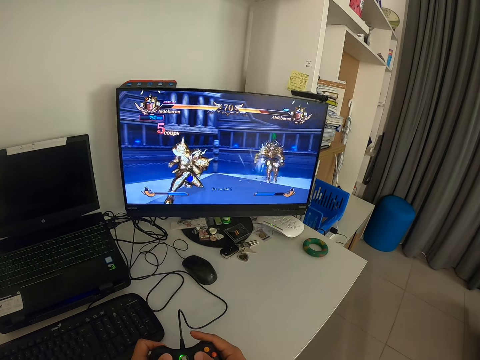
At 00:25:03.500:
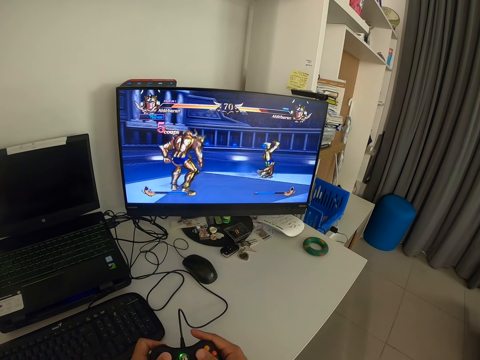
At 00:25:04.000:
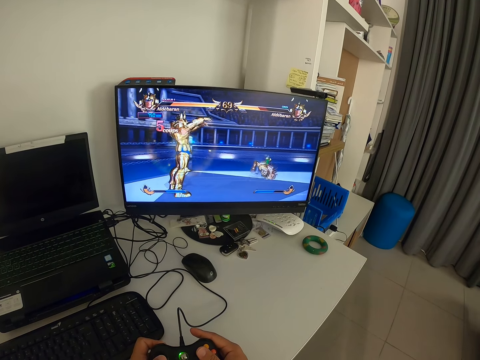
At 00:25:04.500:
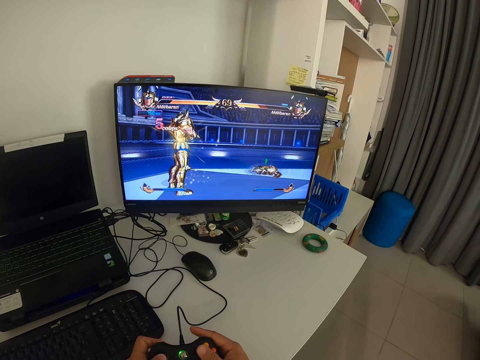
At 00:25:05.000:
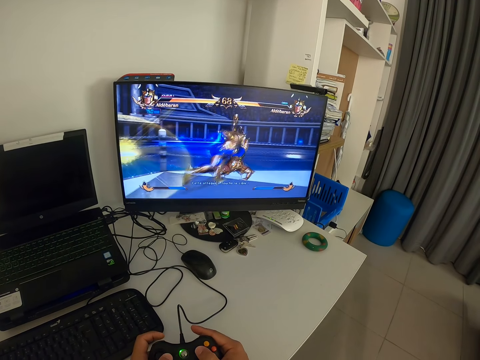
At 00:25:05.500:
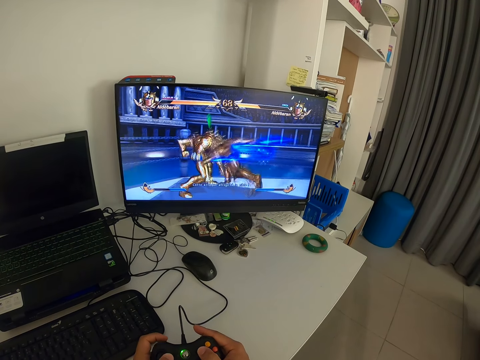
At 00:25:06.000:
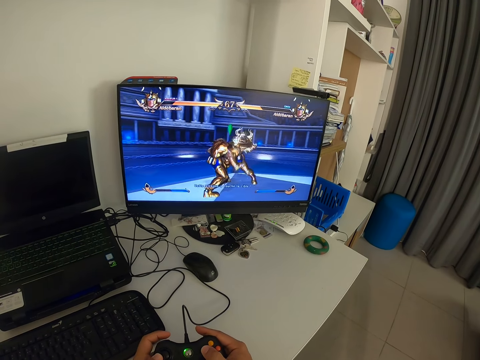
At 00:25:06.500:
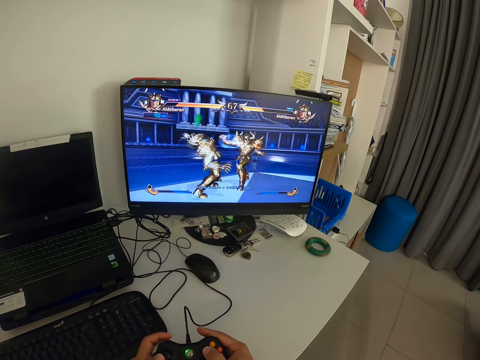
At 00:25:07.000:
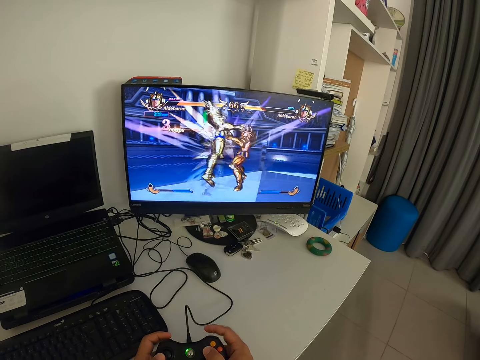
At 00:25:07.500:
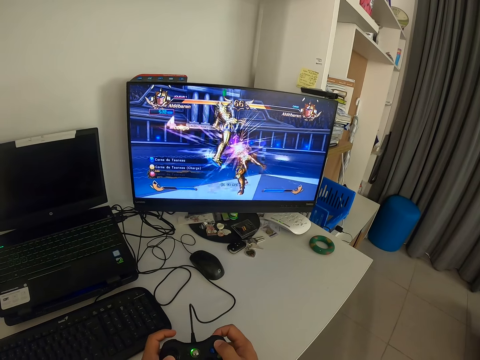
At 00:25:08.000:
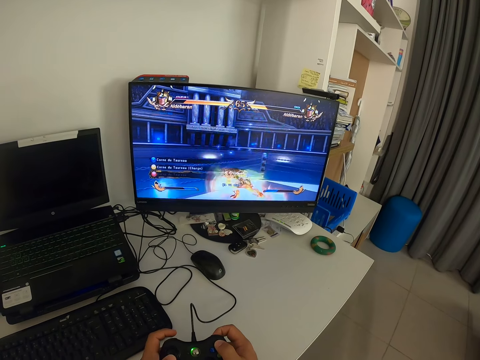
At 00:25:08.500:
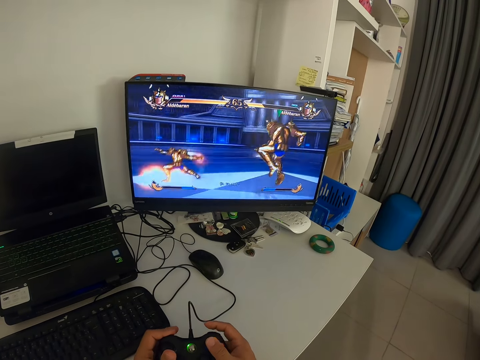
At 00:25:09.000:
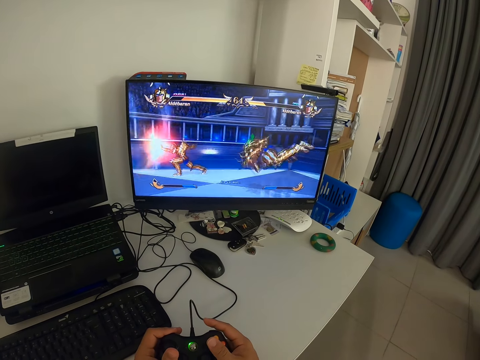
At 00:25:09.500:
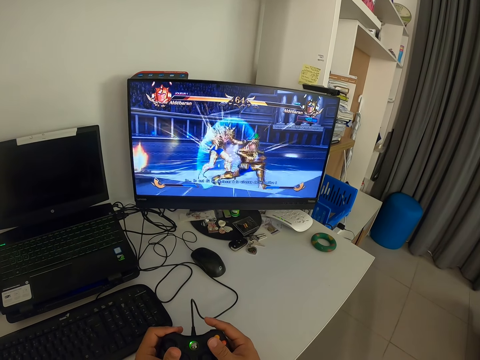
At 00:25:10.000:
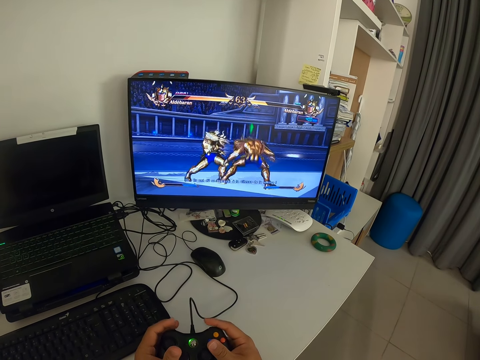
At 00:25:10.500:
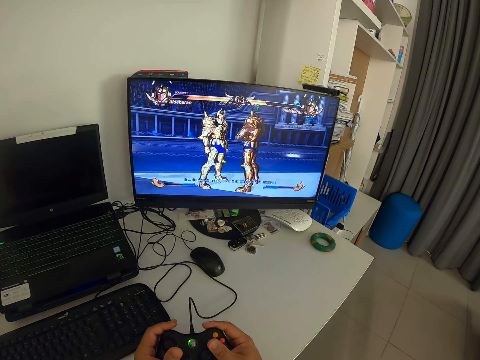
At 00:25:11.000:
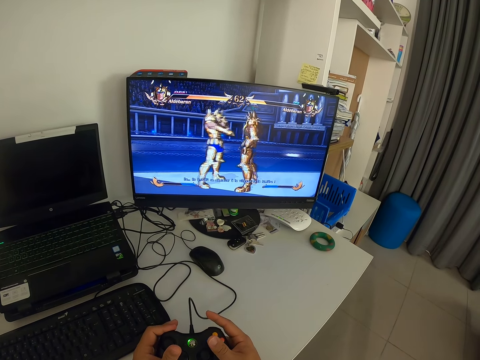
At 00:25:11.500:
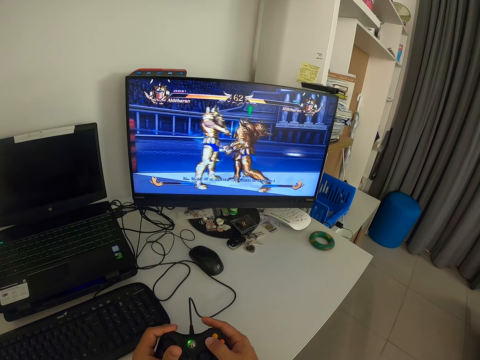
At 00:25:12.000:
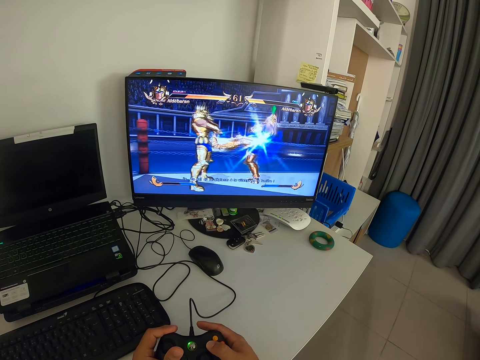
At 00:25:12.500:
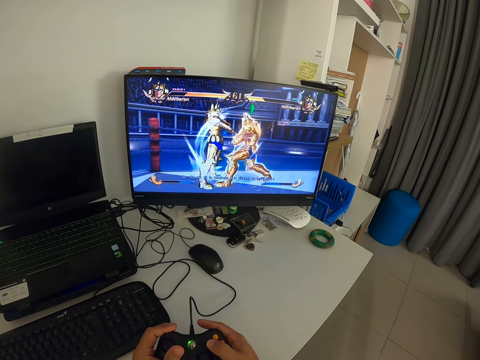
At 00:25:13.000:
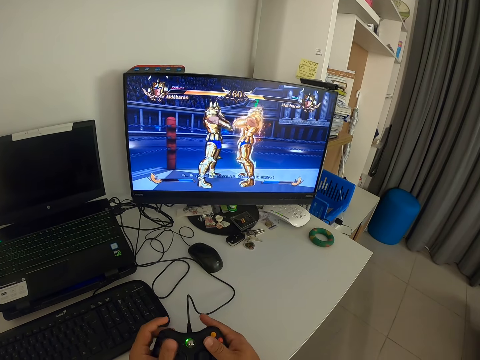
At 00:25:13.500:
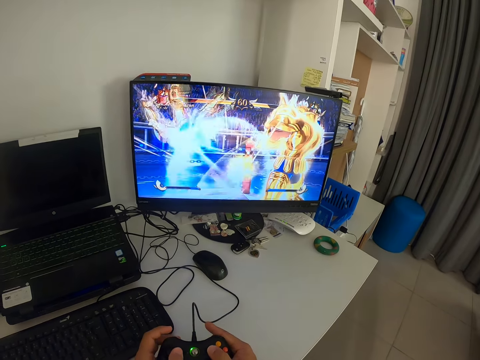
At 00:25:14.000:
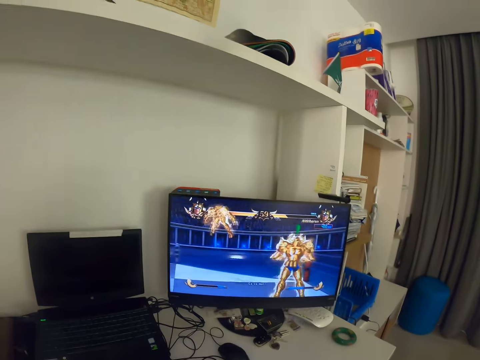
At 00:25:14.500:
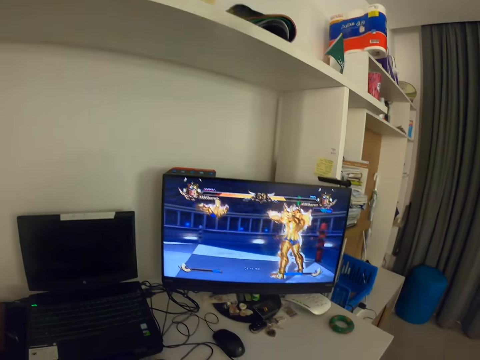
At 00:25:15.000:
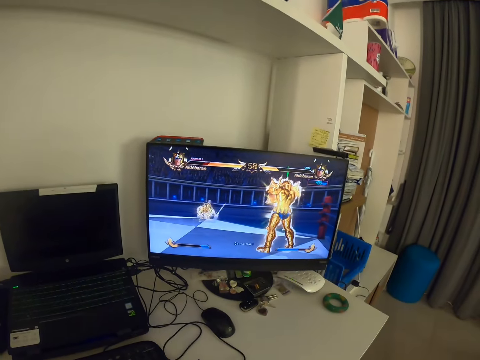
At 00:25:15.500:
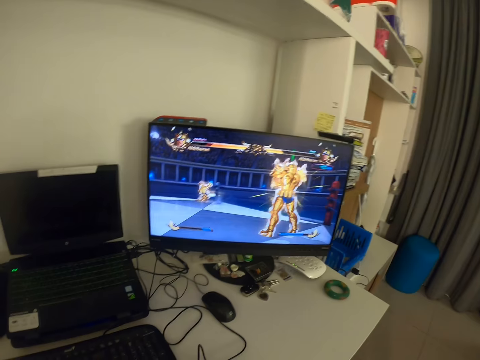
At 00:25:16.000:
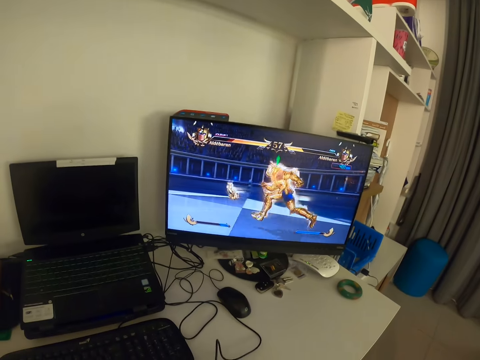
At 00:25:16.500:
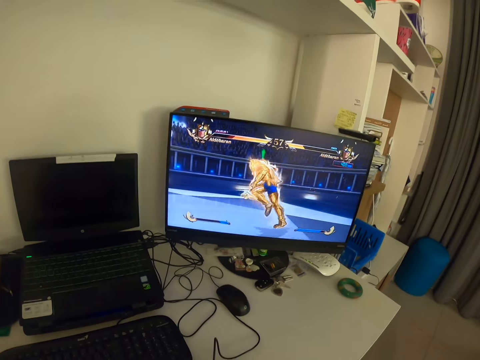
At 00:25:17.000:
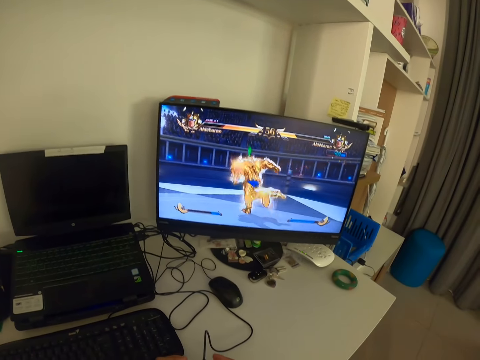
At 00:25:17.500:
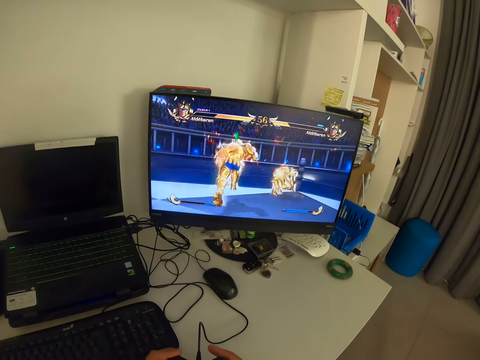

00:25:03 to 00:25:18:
The camera wearer looks at the monitor. They press a game pad. They look at the monitor.

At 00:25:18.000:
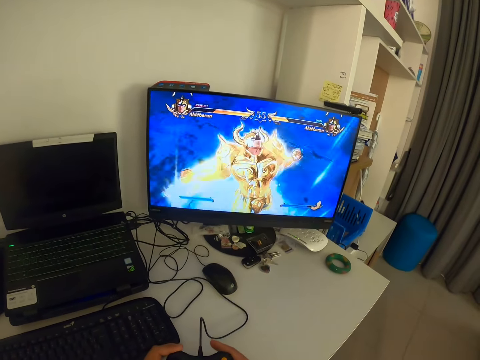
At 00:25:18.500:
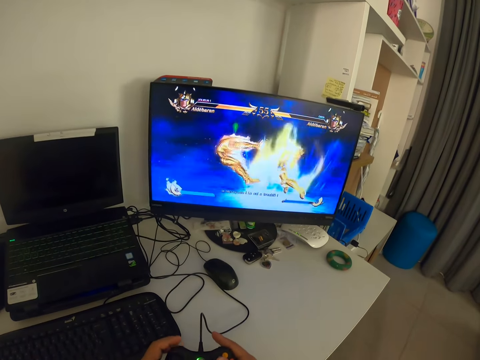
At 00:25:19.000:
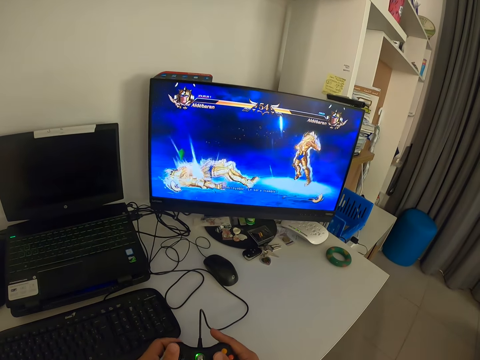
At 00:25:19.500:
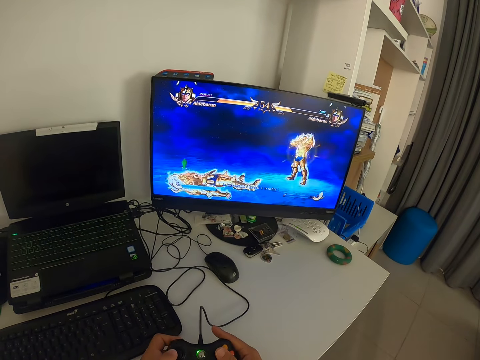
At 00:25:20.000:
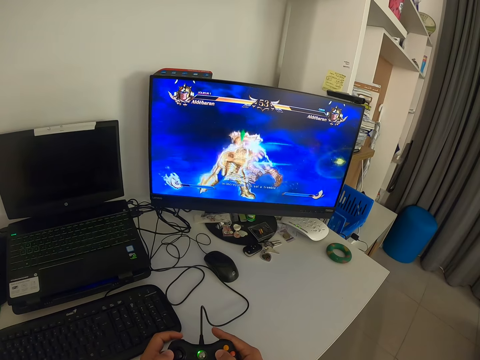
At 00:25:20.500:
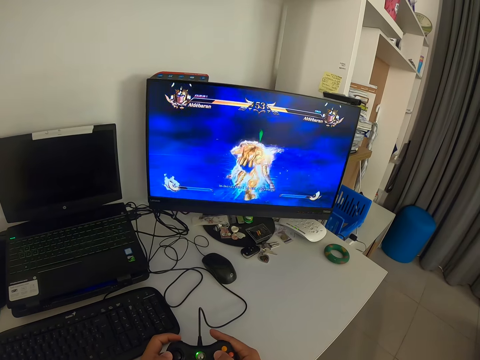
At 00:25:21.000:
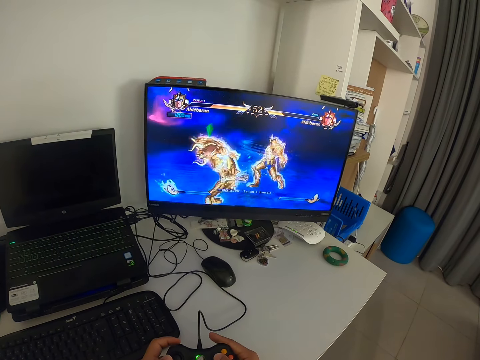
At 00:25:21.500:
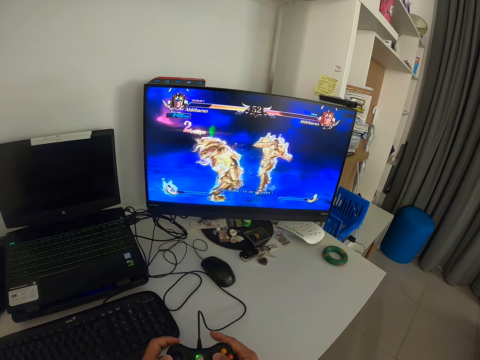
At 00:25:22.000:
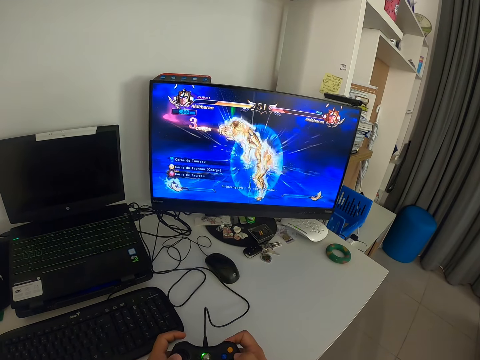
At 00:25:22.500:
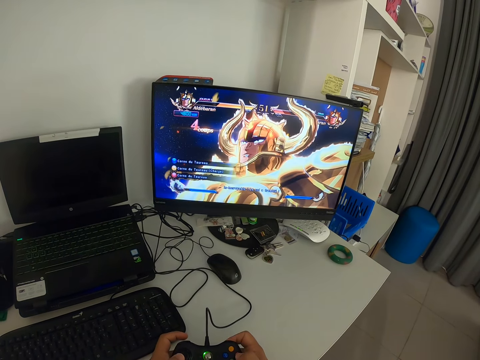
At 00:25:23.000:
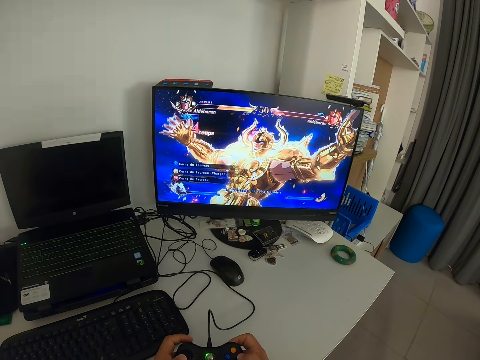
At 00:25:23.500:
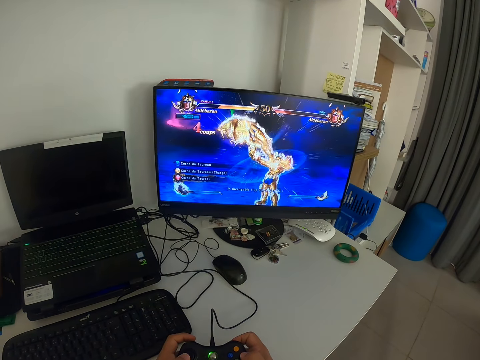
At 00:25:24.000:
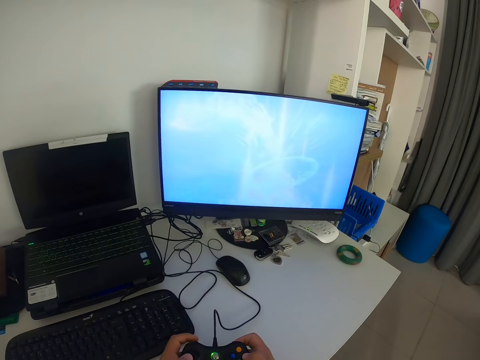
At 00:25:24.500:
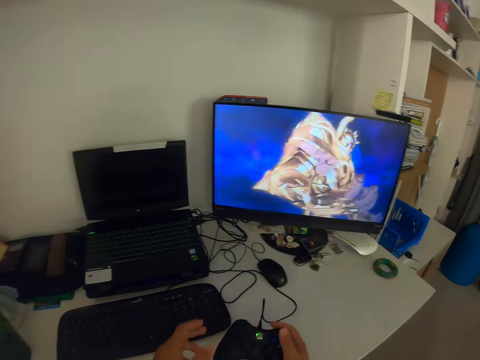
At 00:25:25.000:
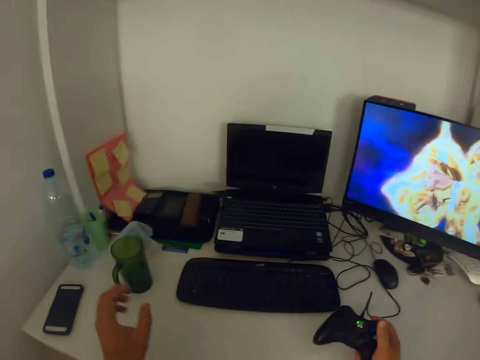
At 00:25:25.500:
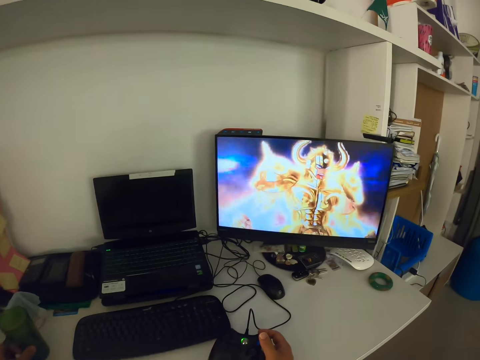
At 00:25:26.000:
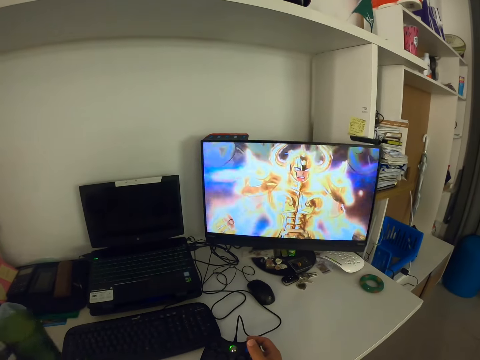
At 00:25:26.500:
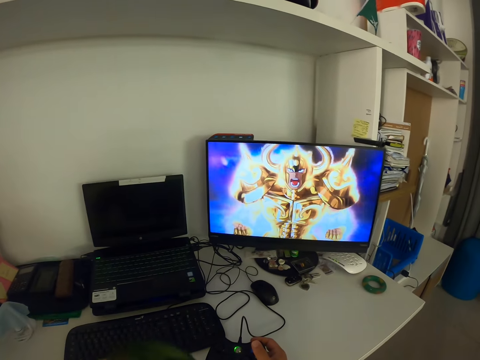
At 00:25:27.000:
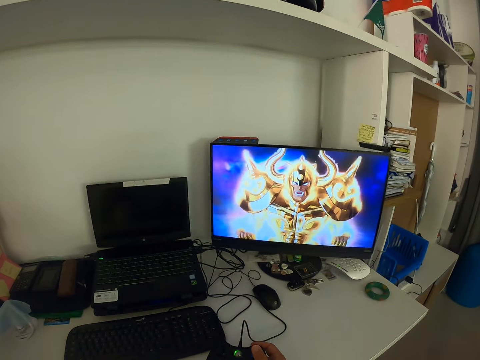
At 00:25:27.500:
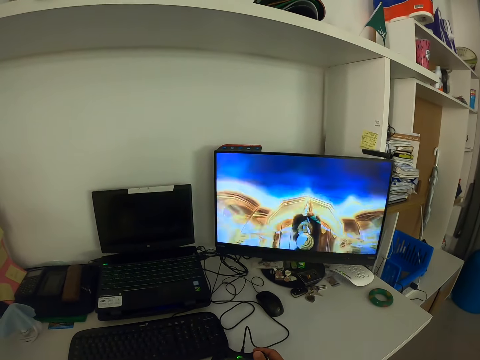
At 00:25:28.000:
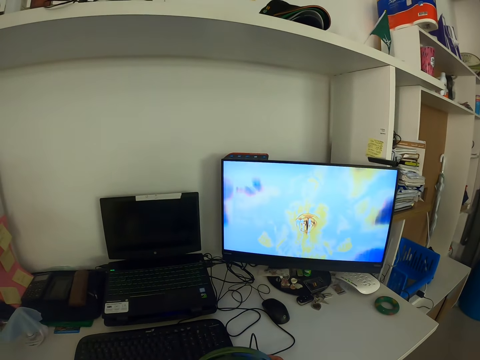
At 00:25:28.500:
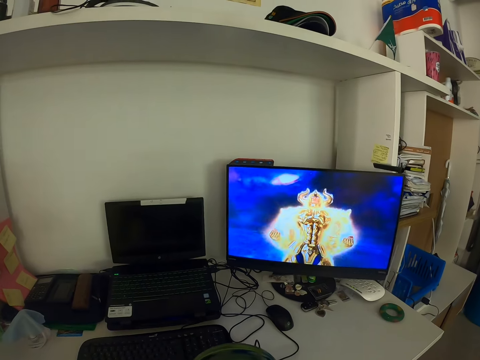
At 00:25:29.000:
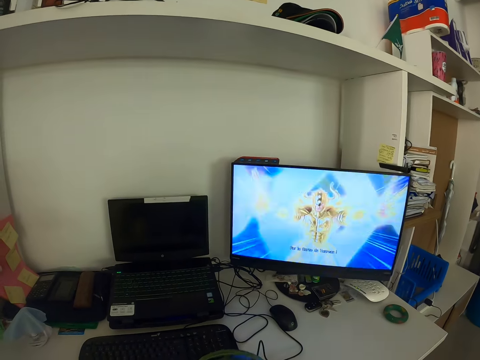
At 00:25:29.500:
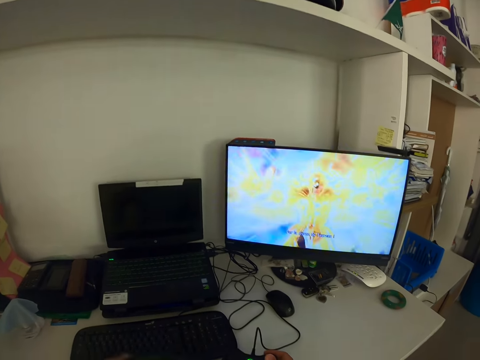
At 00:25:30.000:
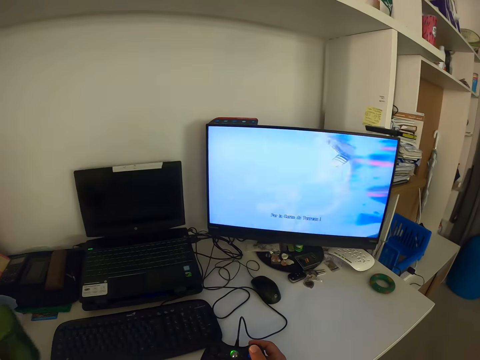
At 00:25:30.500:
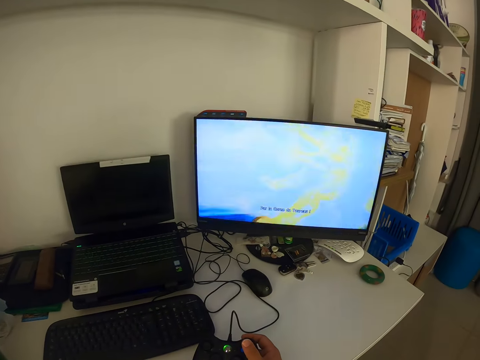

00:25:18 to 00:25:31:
The camera wearer presses a game pad. They lift up a cup on the table. They drink from the cup. They put the cup on the table.
